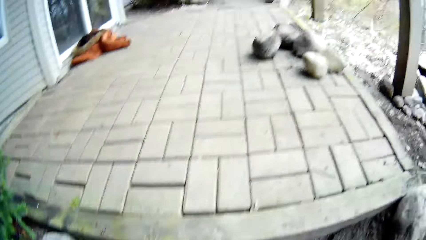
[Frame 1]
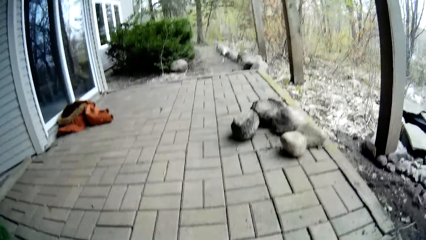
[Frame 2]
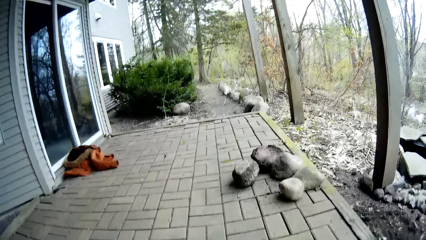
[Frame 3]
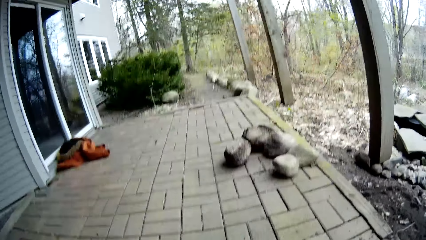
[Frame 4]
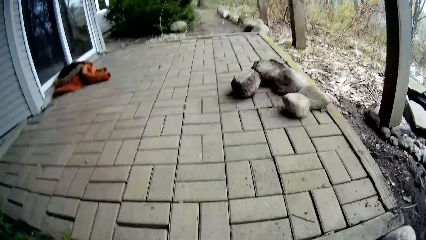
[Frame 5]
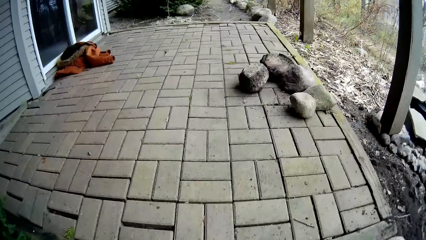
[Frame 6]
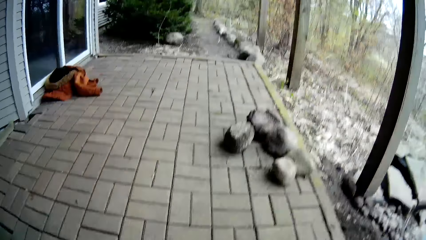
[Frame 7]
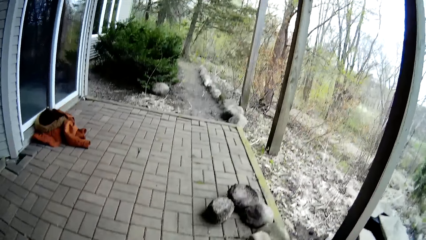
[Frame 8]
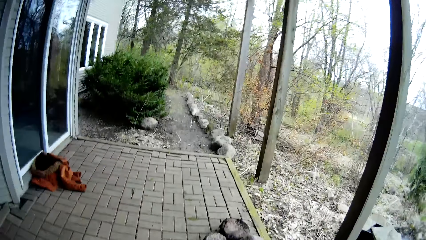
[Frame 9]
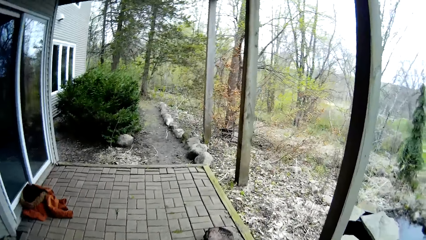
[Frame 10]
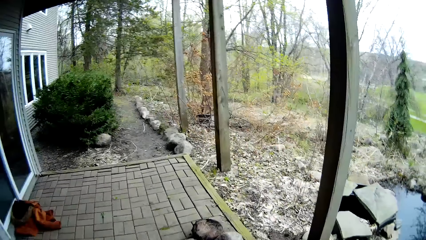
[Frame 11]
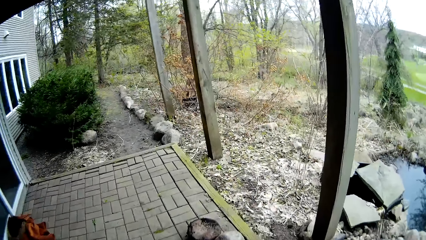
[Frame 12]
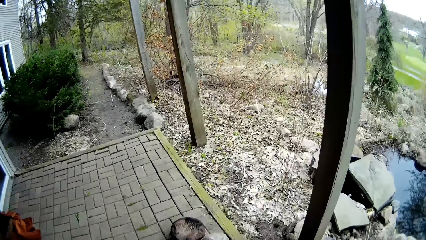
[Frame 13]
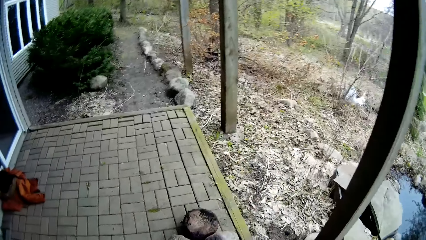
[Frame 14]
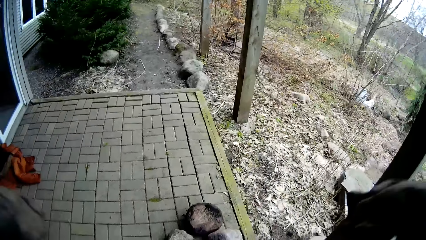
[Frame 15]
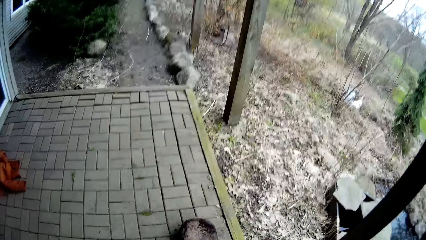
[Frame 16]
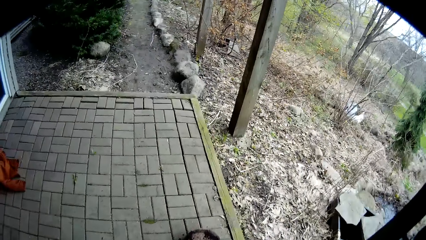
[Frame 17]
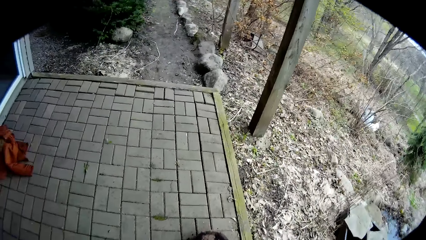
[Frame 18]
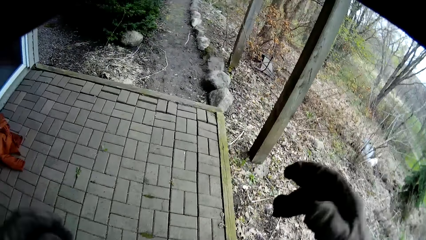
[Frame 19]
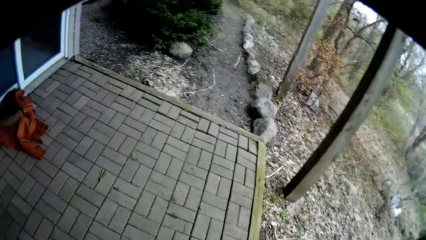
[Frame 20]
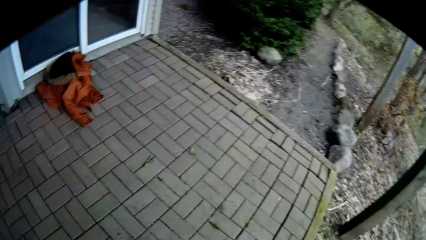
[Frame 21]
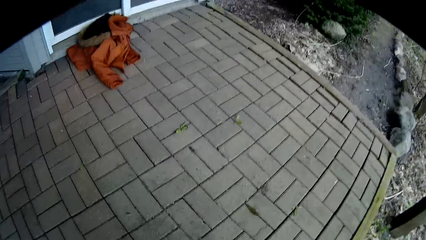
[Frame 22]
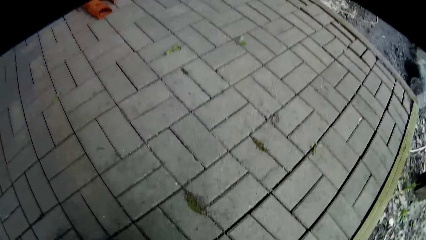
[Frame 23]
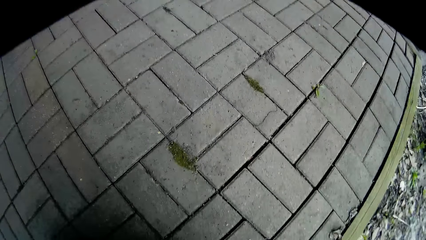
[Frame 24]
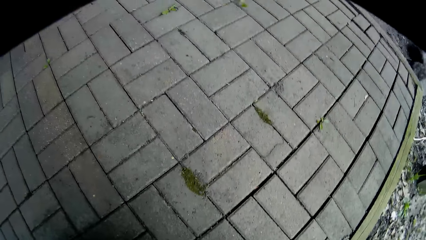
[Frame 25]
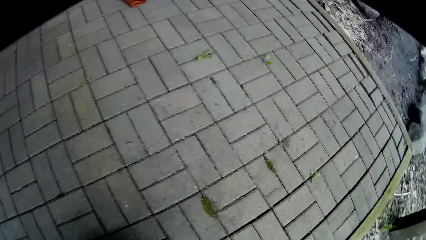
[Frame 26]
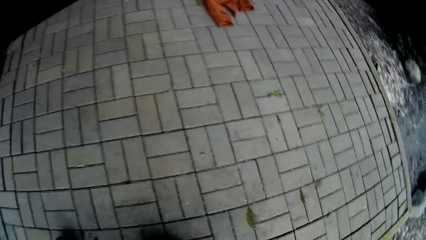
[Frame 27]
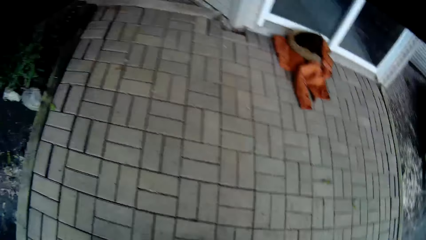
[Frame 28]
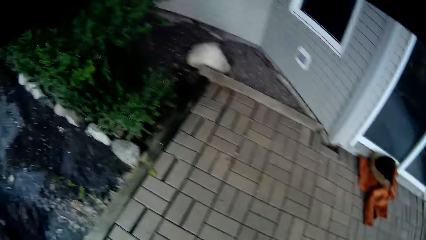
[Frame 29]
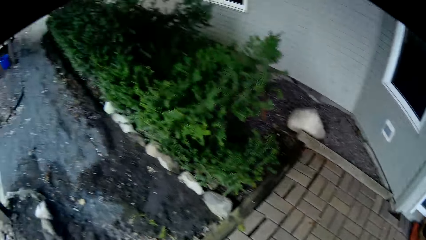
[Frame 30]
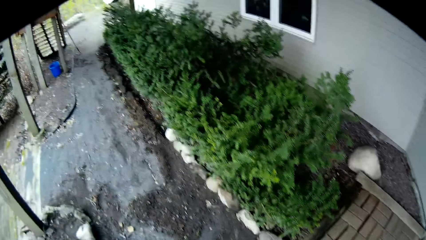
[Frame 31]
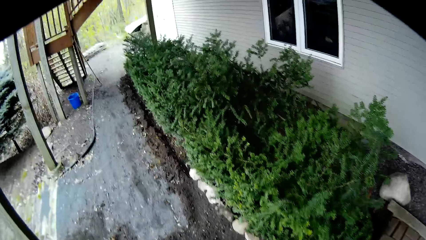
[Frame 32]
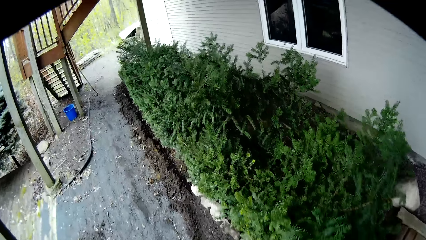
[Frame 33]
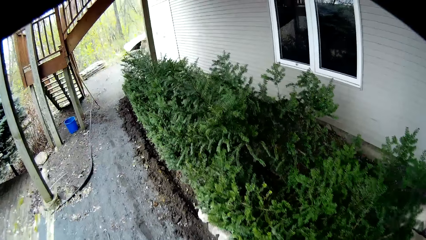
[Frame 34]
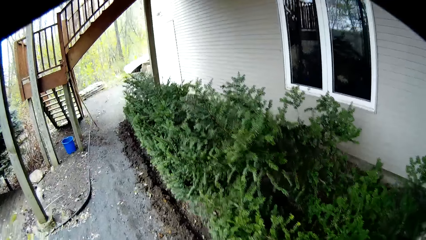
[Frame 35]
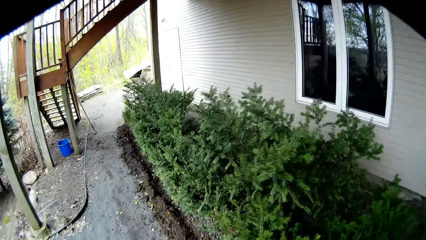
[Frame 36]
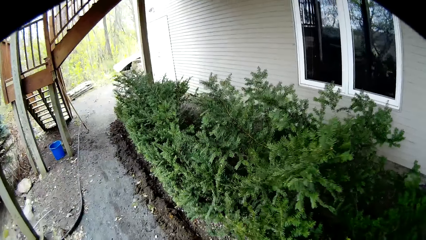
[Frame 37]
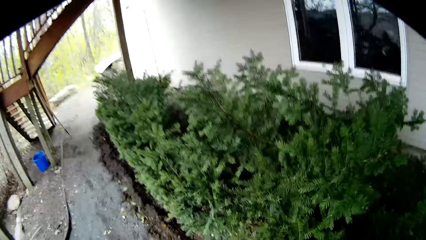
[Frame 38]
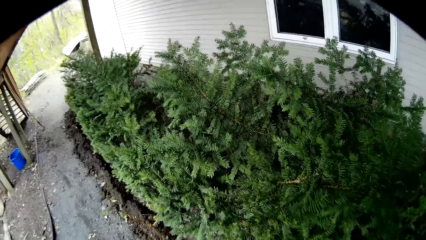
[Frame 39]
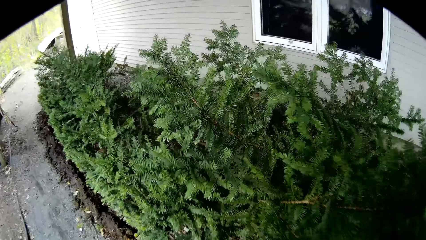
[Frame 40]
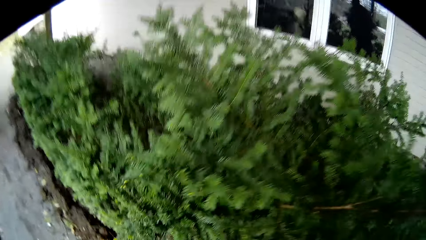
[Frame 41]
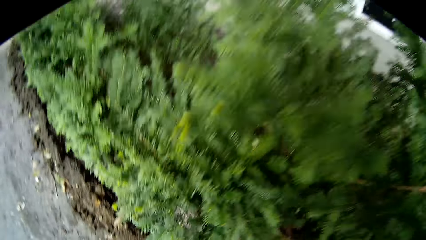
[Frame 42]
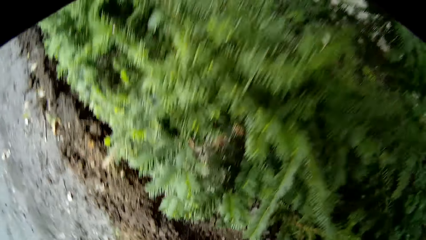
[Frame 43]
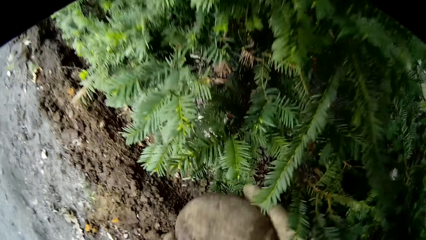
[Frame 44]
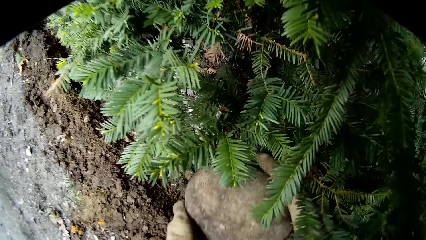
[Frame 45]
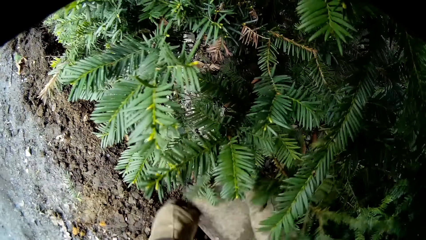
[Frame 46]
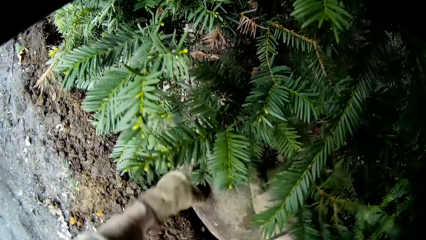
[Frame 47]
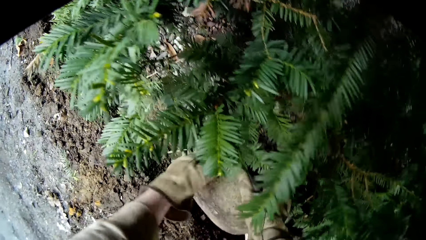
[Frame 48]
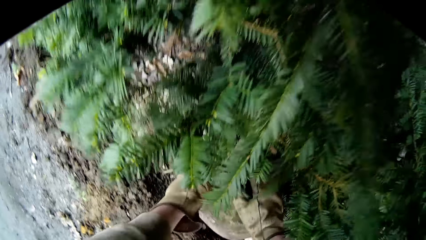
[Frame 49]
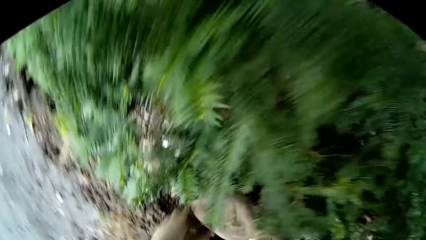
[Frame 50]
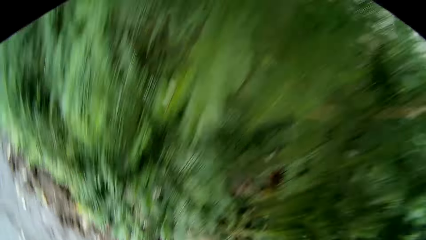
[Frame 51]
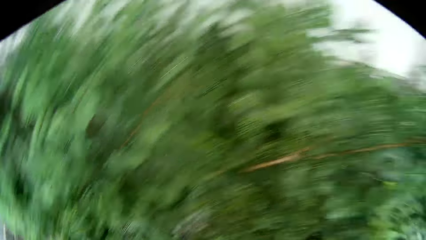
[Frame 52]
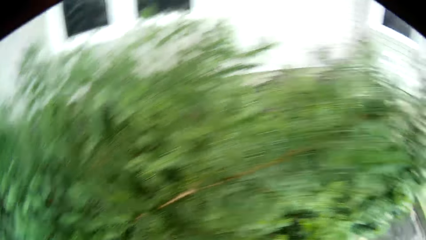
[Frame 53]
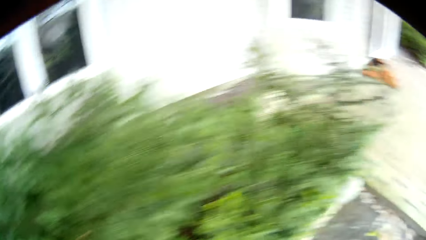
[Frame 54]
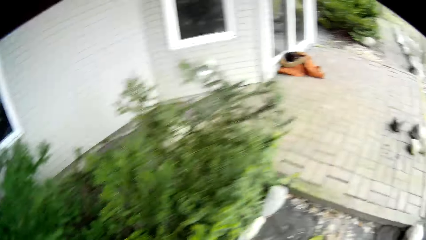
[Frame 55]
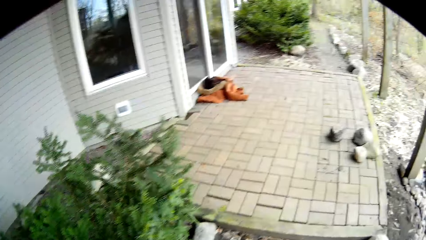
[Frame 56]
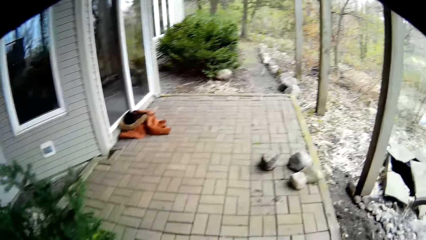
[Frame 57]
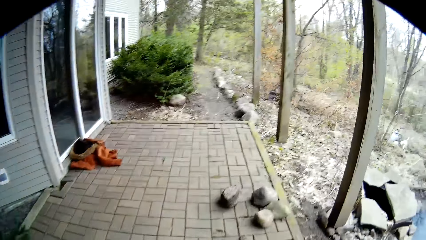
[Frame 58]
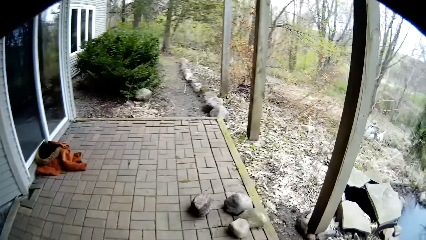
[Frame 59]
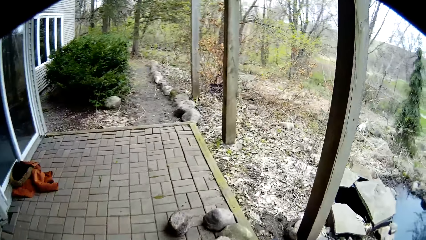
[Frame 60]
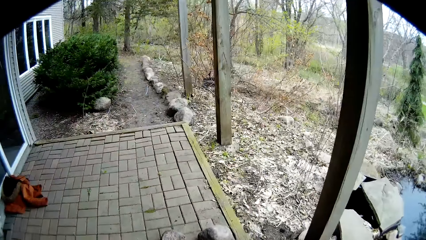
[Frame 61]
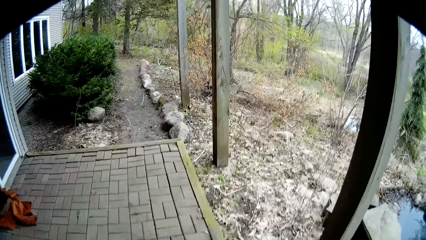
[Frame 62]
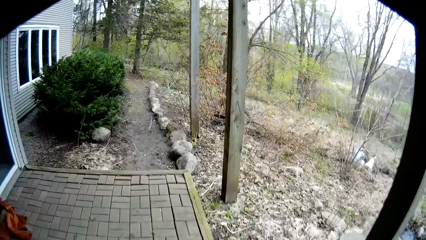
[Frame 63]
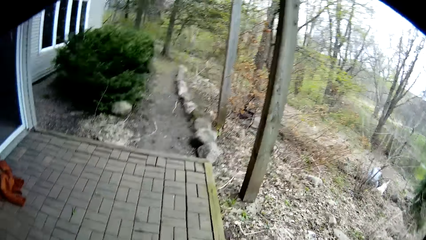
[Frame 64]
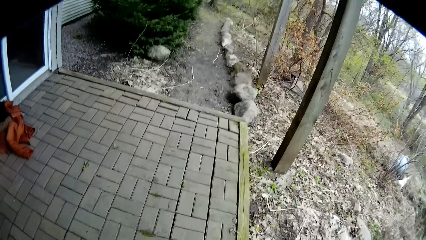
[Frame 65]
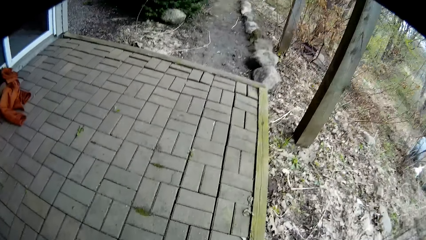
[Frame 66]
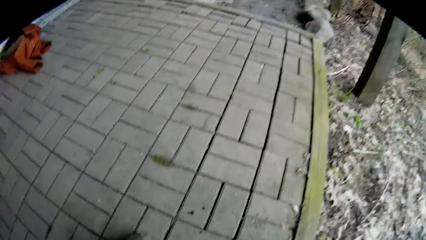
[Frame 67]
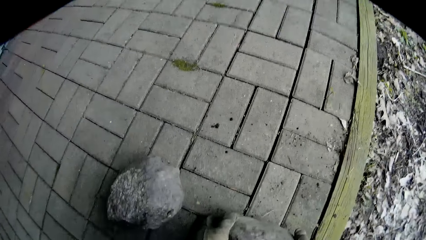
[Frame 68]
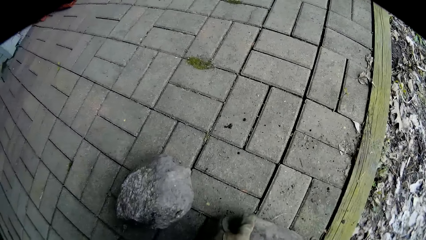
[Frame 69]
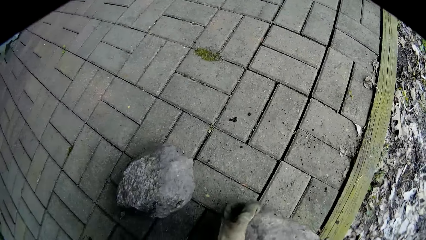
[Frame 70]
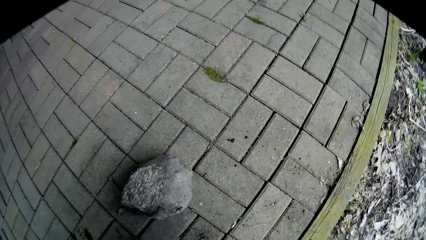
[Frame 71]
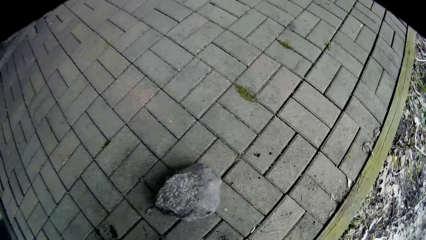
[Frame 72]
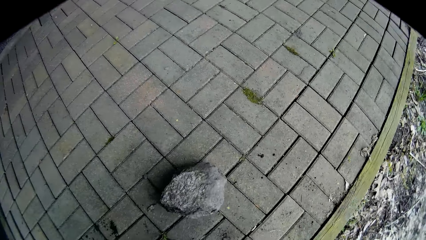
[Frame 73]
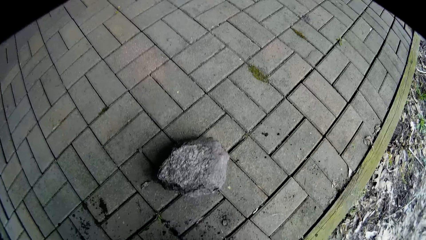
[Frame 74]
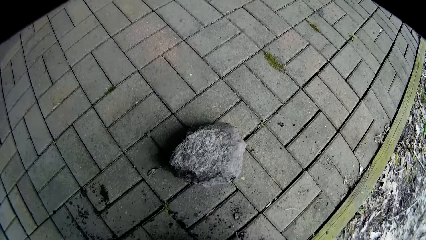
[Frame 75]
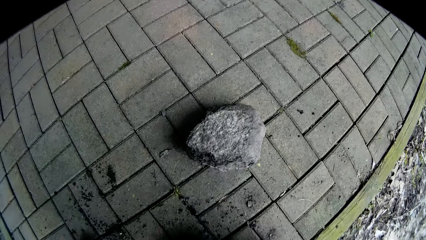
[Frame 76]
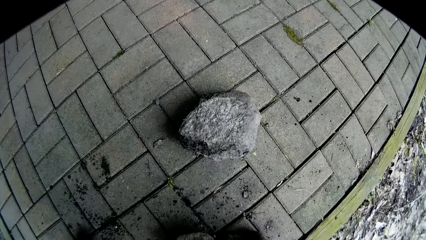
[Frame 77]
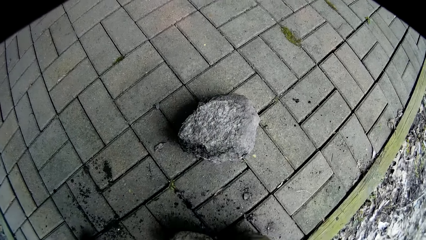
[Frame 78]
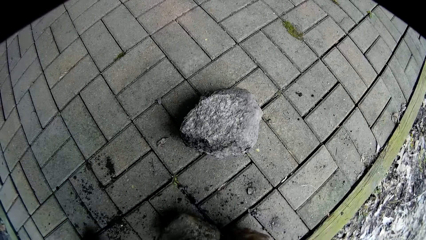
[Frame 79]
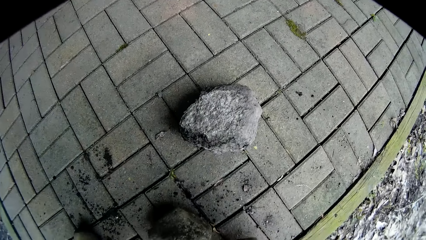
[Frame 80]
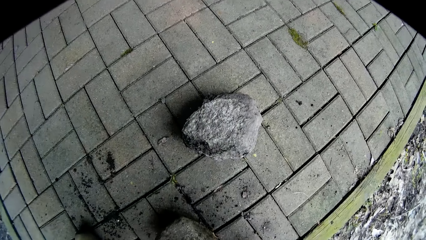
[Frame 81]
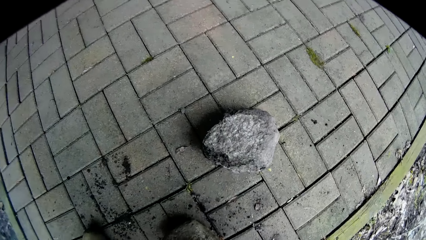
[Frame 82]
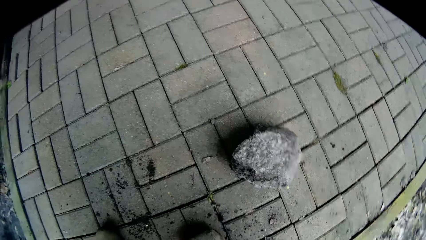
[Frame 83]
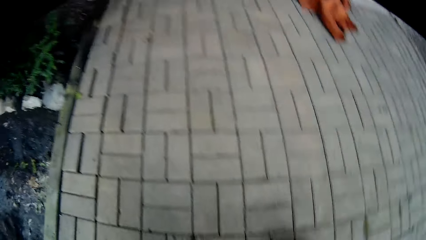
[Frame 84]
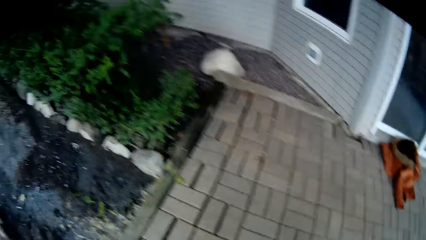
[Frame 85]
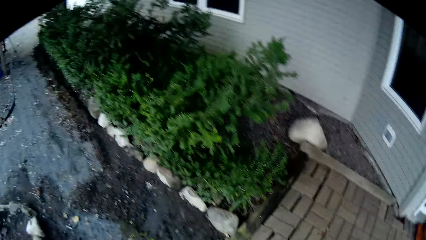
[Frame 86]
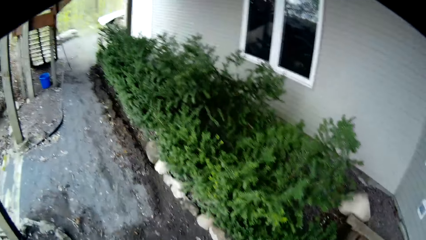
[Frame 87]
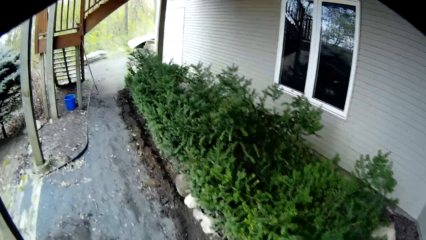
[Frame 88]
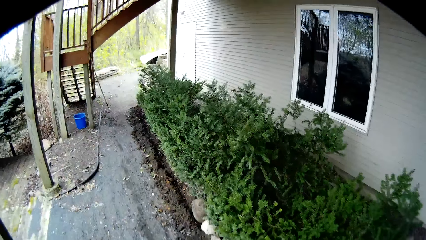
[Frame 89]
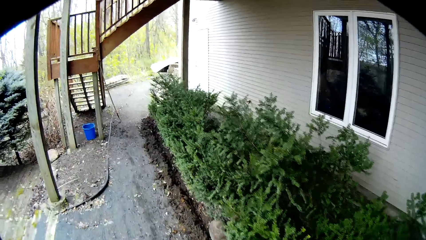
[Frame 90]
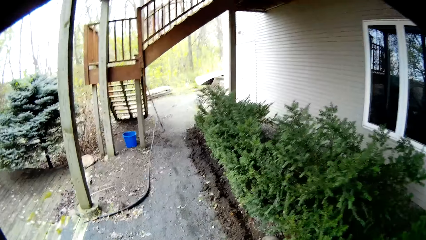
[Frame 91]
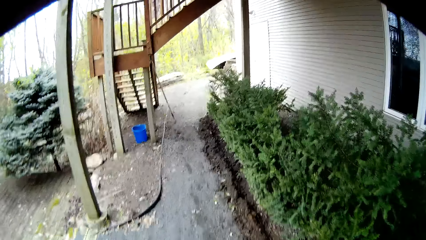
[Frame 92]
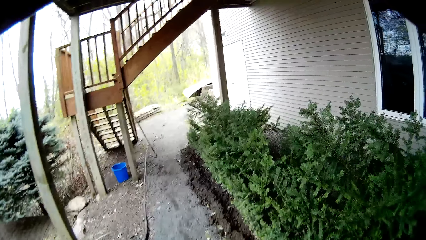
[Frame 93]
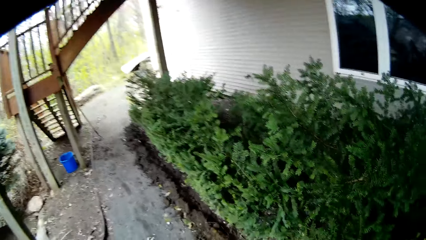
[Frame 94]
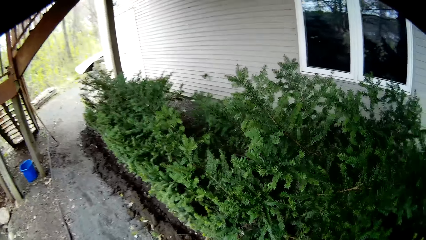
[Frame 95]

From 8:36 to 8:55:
The camera wearer walks along the path. He places a rock on the ground with both hands. He picks up a rock from the veranda floor with both hands. He picks up a rock from the veranda floor with his right hand.
